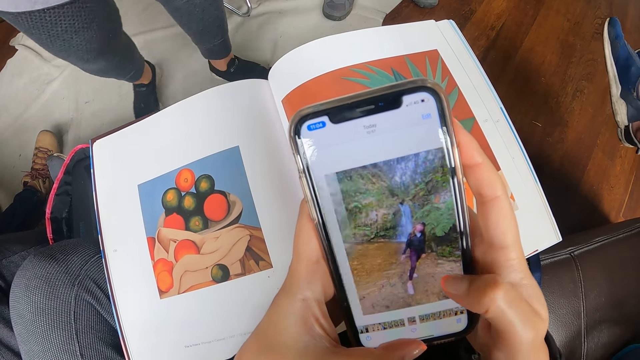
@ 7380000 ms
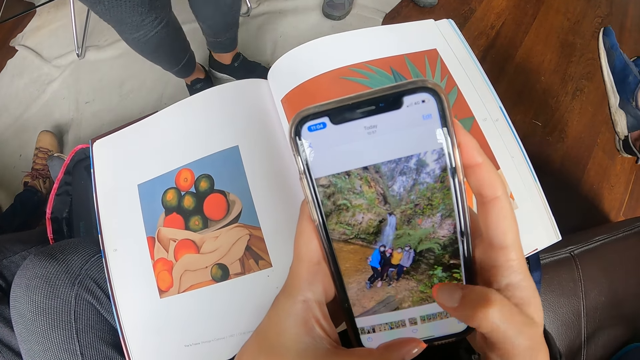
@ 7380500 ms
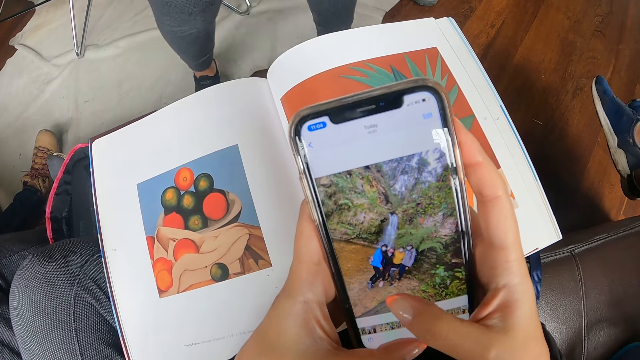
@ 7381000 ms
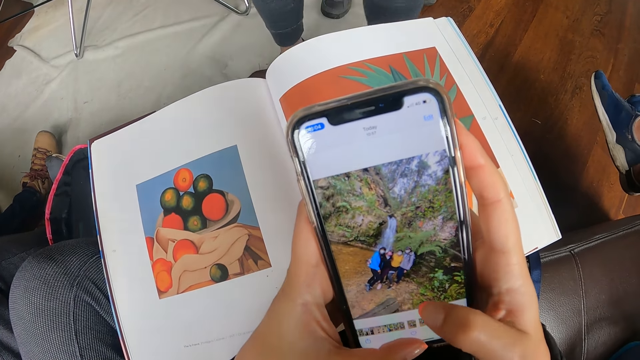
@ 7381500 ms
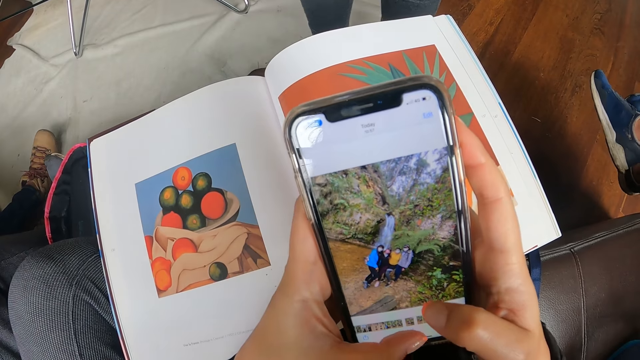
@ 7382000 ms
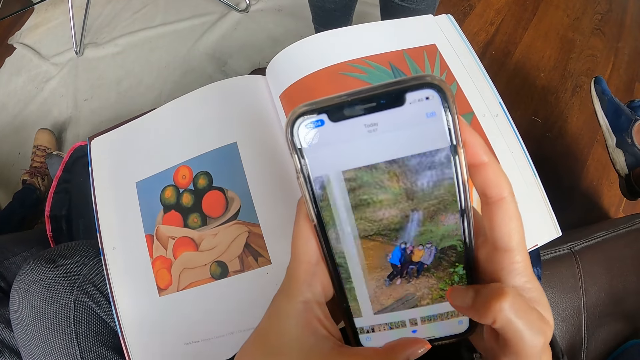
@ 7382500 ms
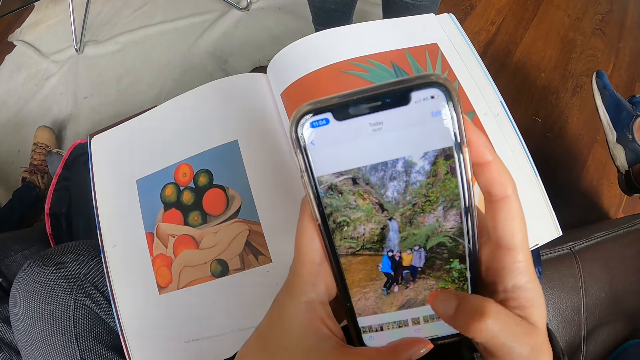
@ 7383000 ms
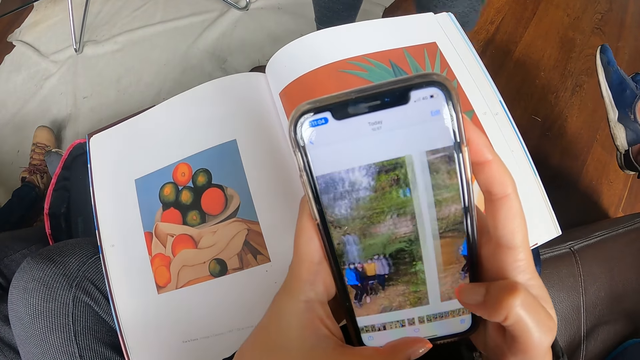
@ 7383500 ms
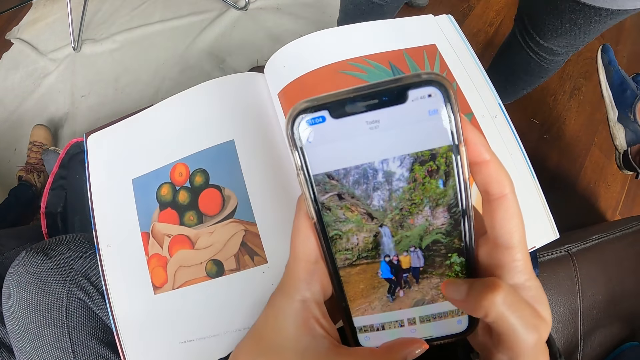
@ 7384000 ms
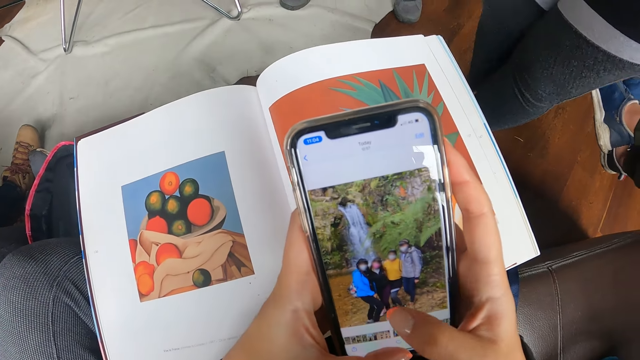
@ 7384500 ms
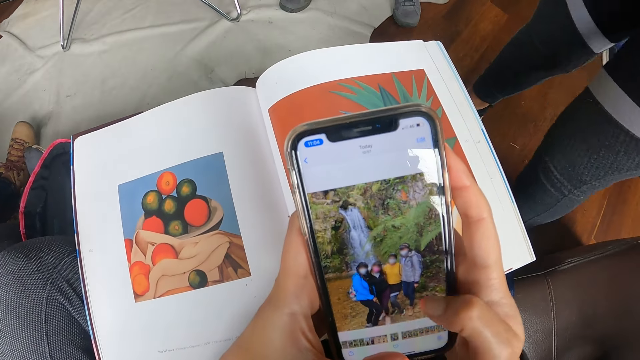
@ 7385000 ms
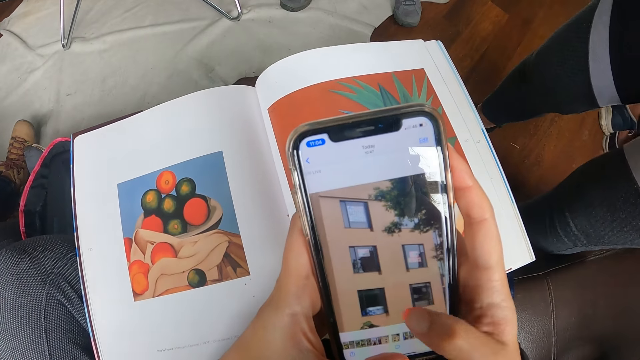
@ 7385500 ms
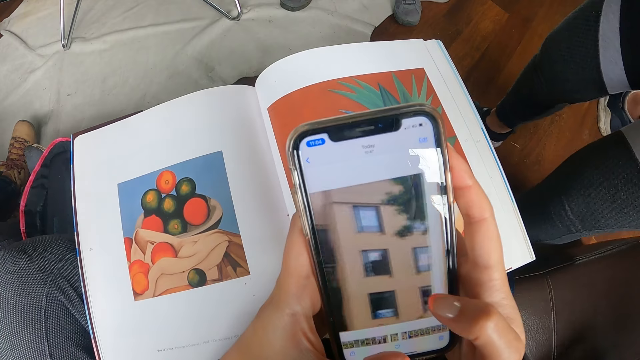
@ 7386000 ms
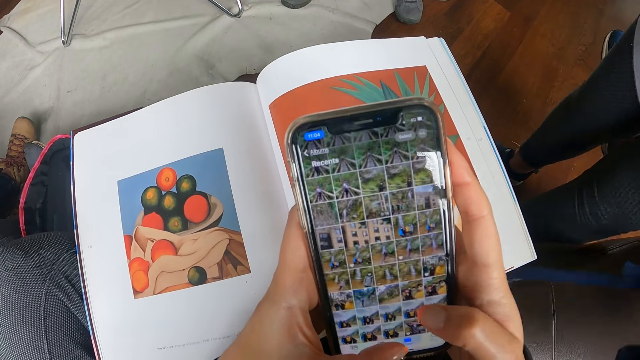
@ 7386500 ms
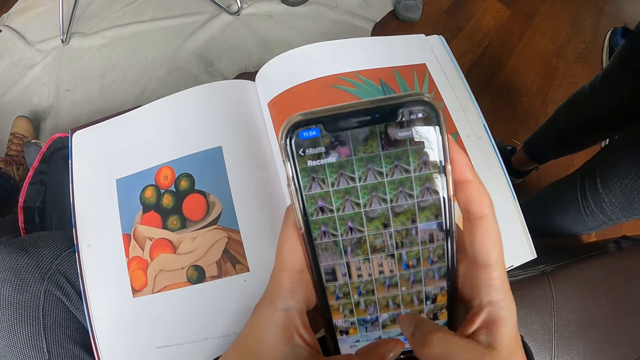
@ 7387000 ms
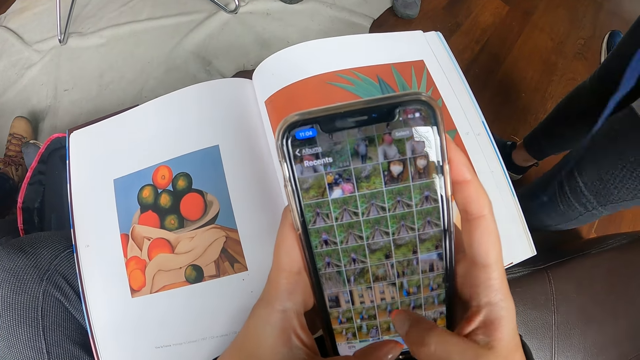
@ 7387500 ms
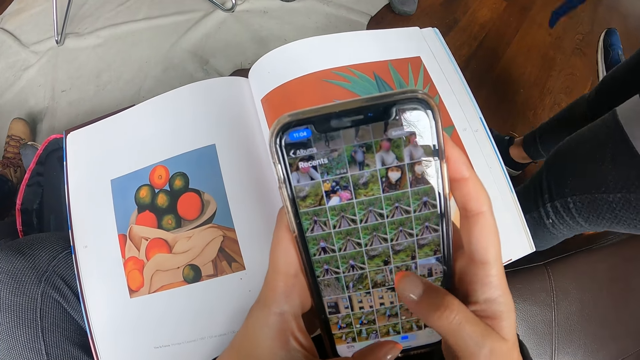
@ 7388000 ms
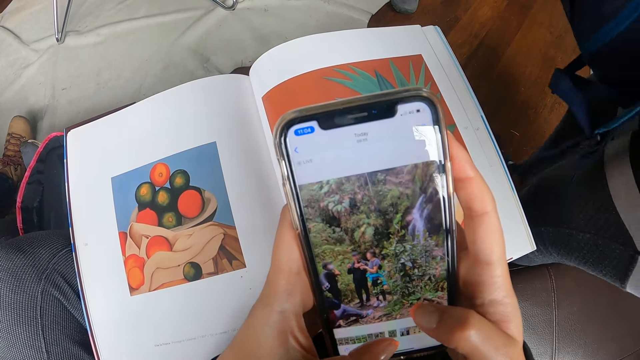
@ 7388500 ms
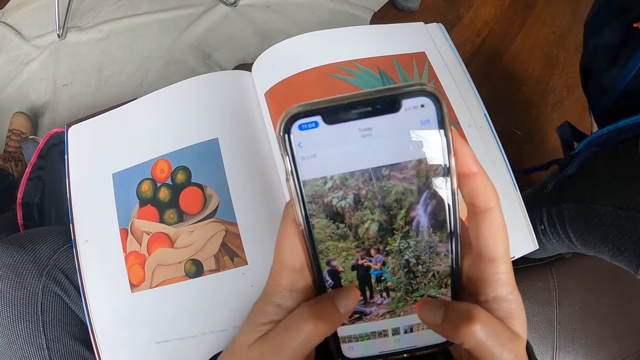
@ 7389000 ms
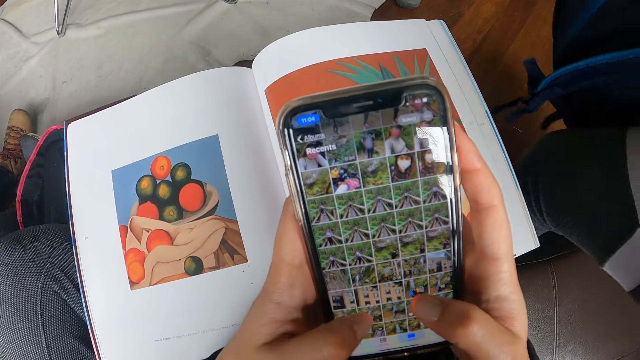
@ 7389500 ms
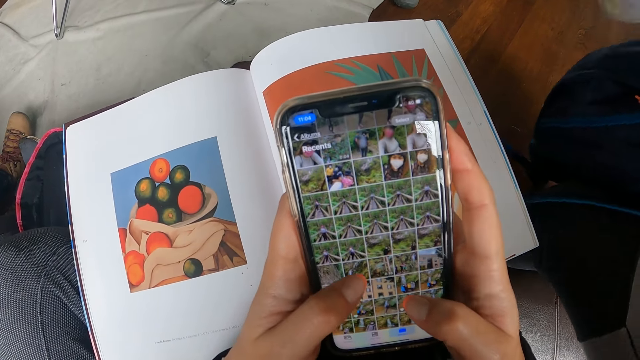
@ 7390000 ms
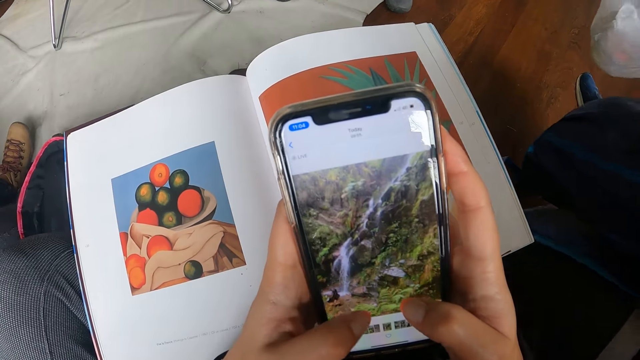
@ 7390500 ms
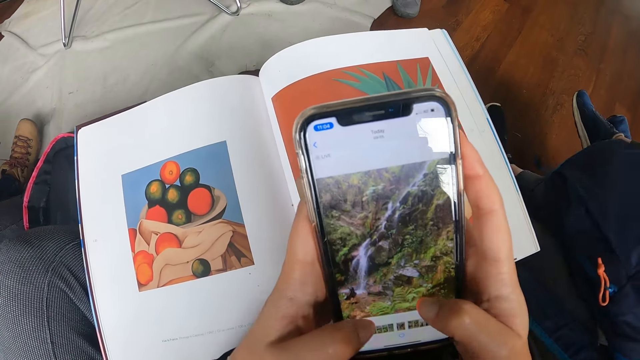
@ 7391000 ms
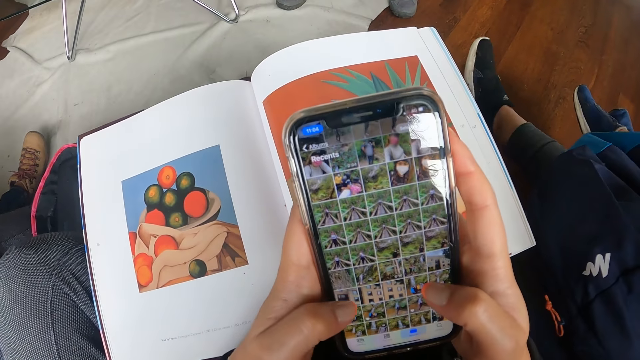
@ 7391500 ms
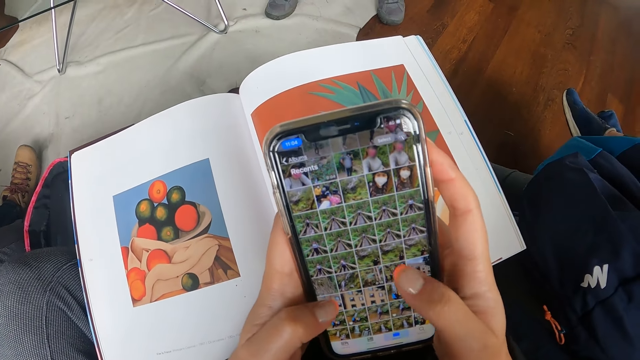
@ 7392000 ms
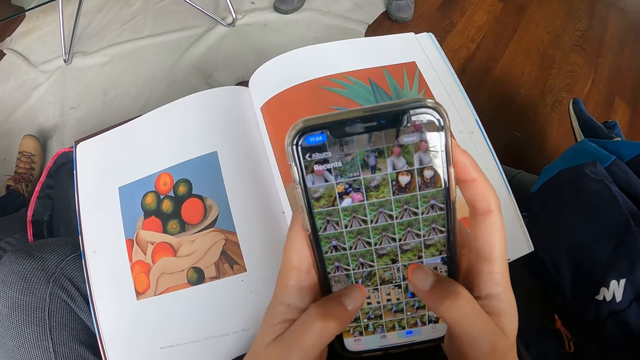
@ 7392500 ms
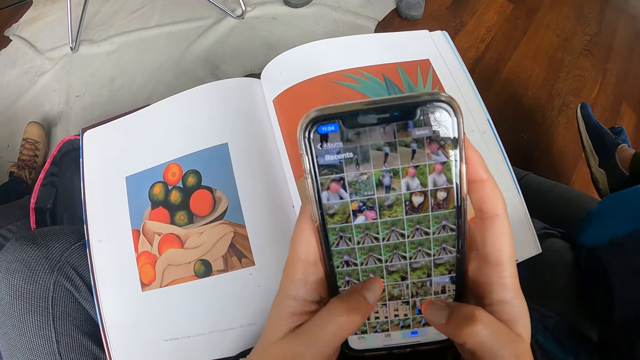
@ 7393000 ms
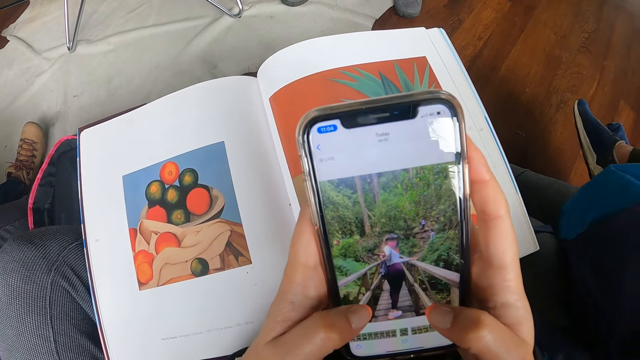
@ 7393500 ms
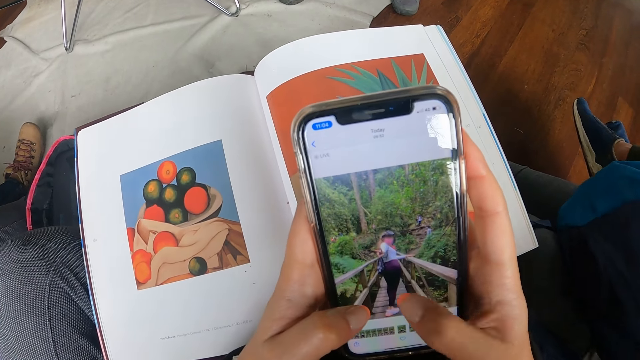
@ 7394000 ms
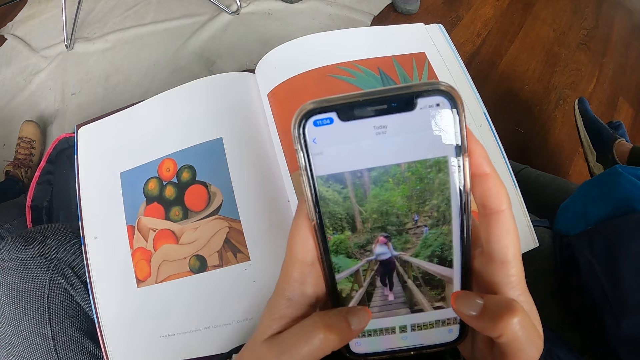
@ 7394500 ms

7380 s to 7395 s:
A man picks up the bag from the couch with his left hand. The man sits on the couch. The man places the bag onto his lap.

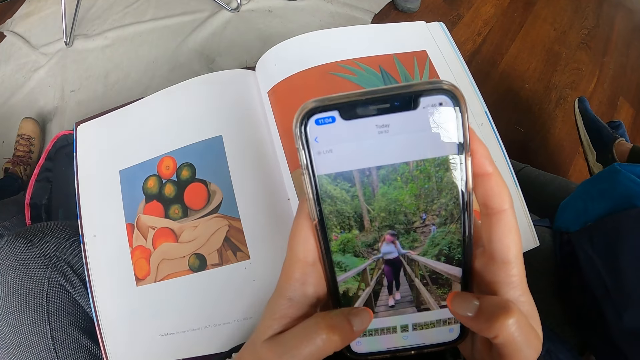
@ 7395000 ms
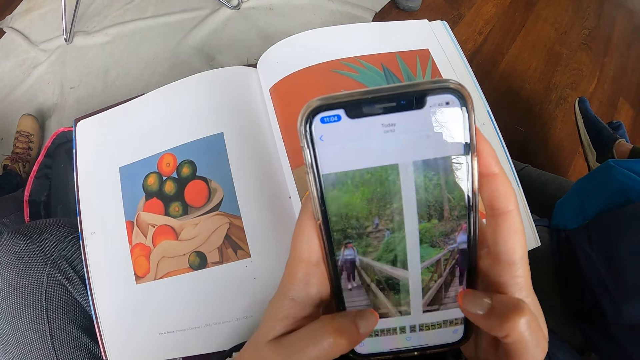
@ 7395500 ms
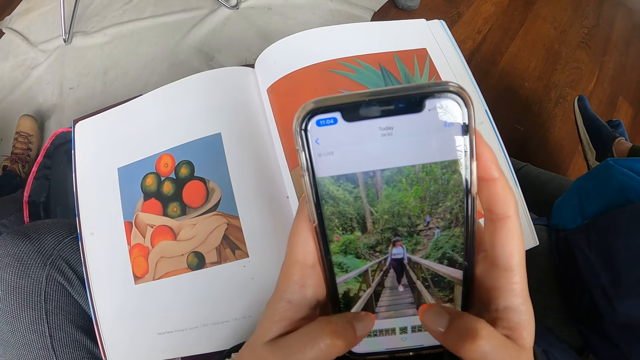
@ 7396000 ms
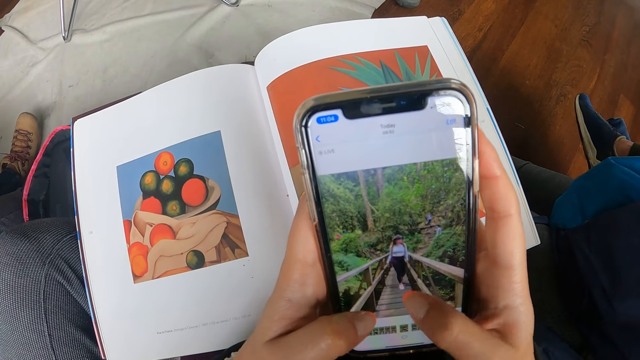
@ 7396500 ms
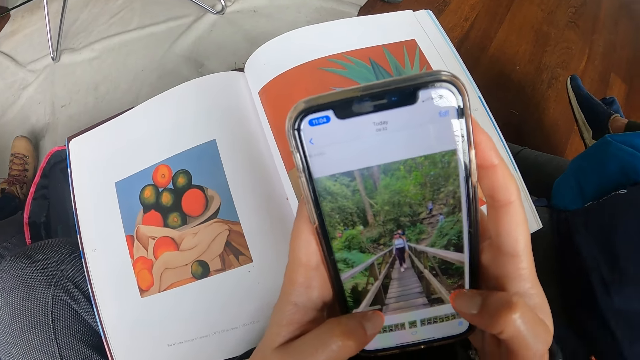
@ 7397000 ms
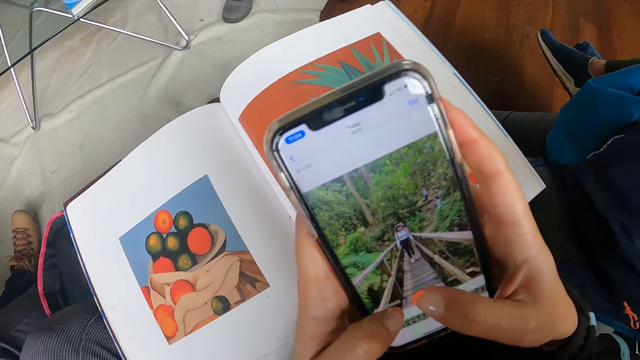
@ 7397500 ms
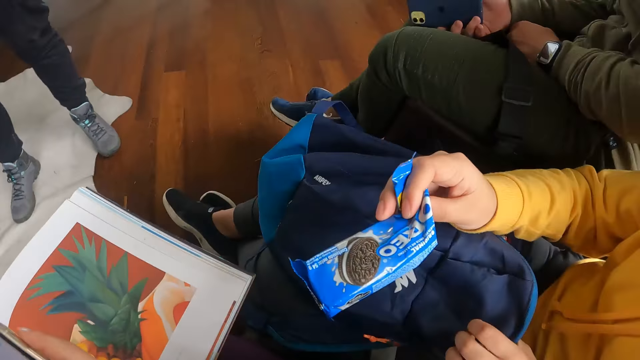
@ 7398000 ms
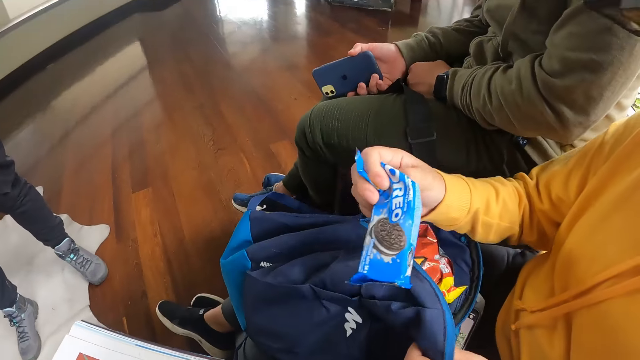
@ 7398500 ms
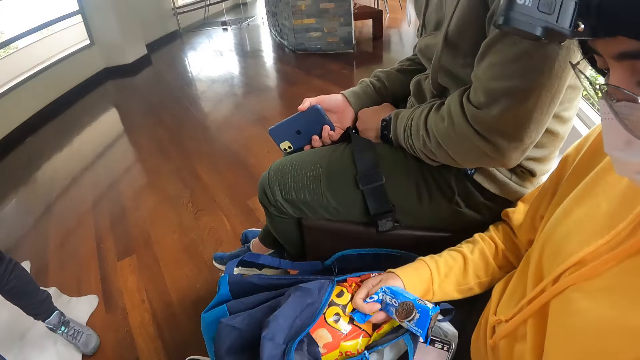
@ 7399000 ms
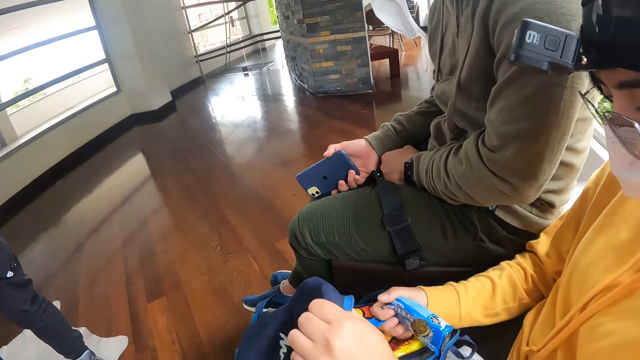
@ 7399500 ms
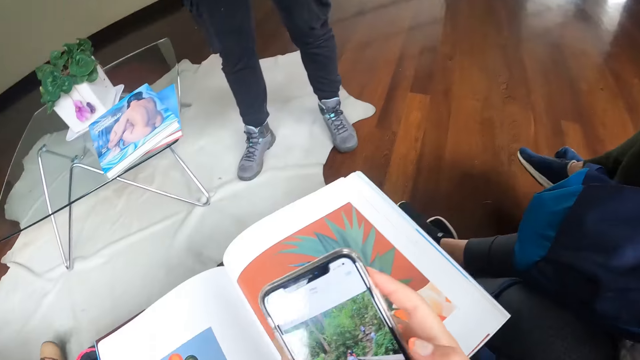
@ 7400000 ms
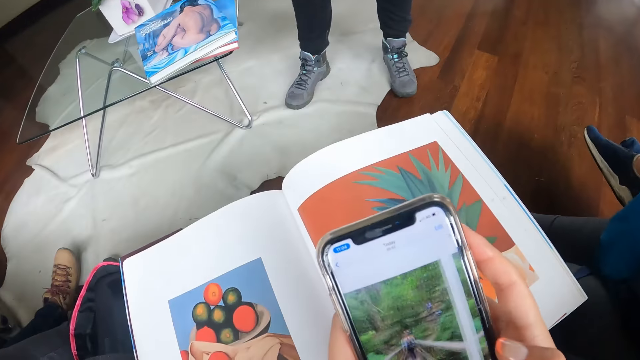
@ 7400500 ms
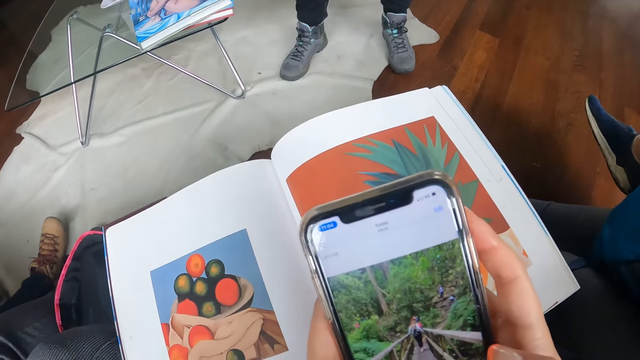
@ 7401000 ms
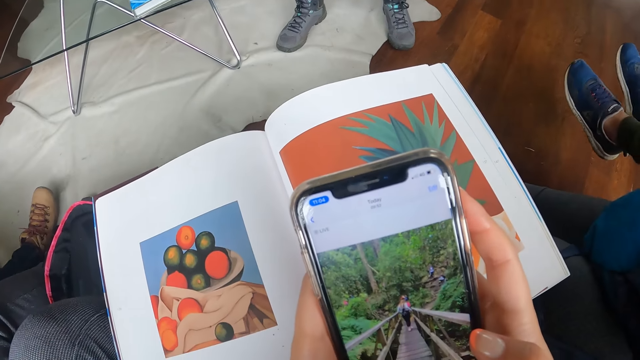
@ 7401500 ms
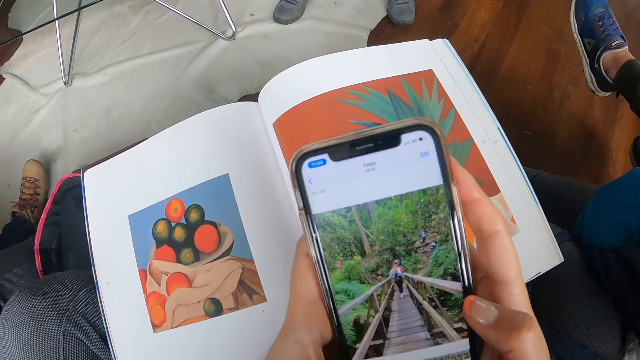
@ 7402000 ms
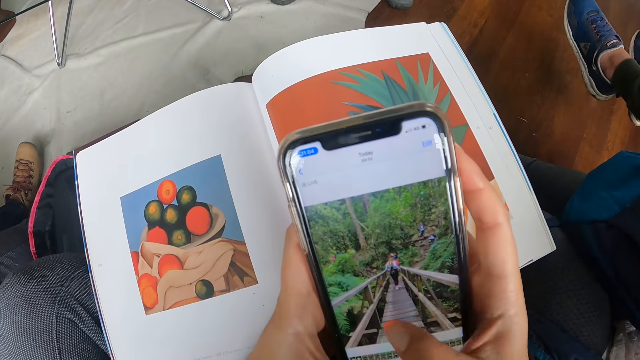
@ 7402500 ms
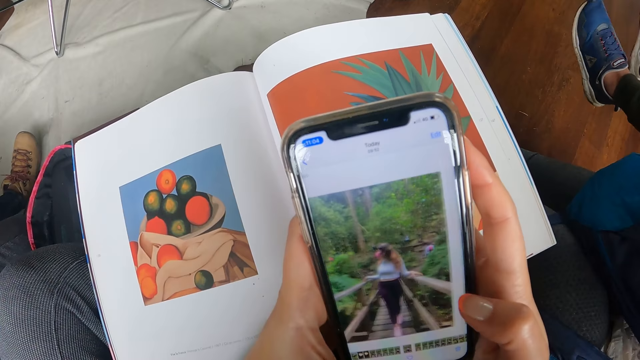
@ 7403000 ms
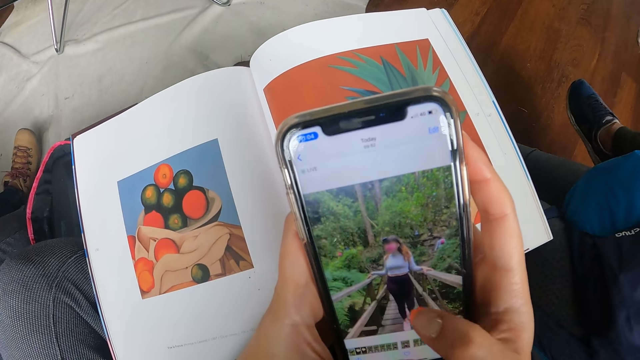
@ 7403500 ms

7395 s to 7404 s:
The man holds a wrapper of cookies in his right hand. The man touches the bag. The camera wearer operates the phone with both hands.
